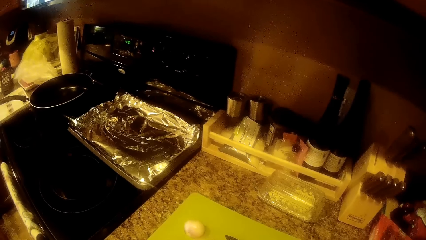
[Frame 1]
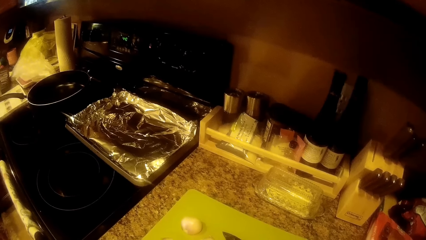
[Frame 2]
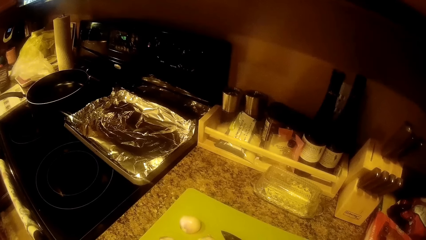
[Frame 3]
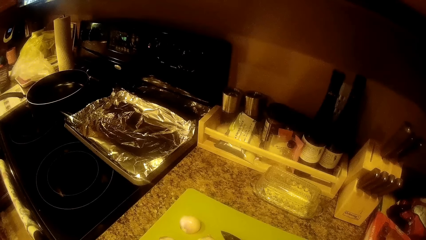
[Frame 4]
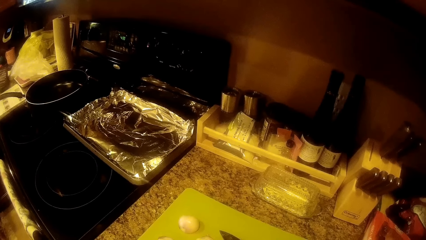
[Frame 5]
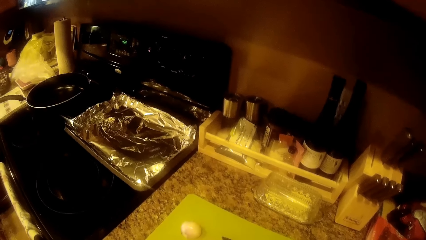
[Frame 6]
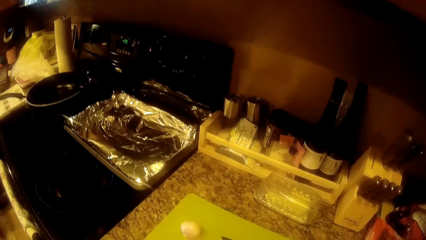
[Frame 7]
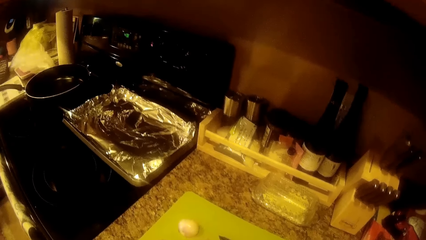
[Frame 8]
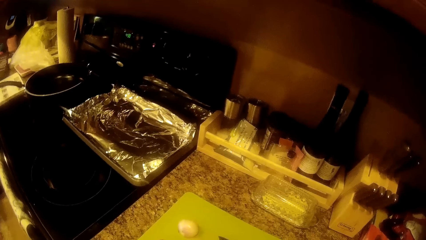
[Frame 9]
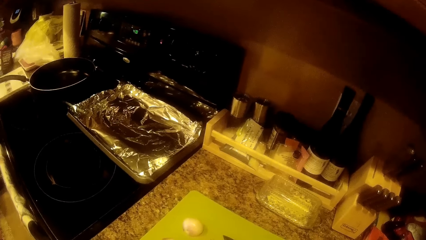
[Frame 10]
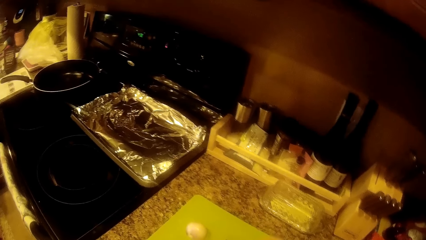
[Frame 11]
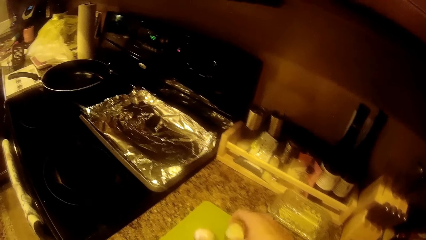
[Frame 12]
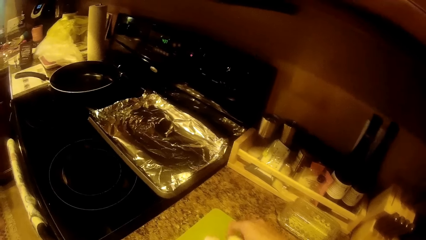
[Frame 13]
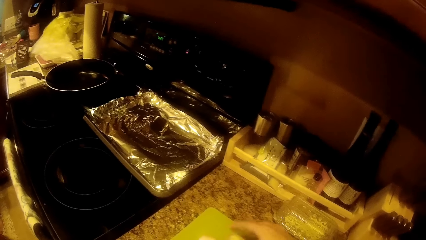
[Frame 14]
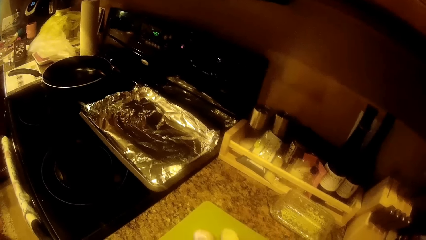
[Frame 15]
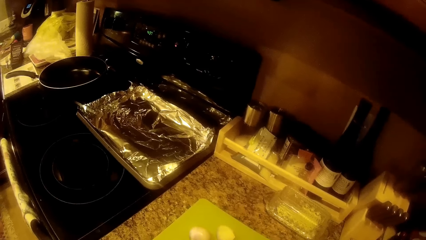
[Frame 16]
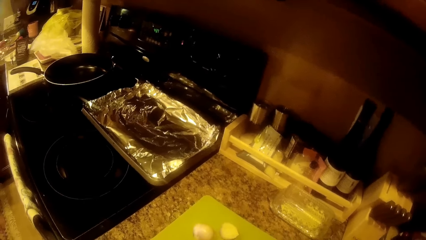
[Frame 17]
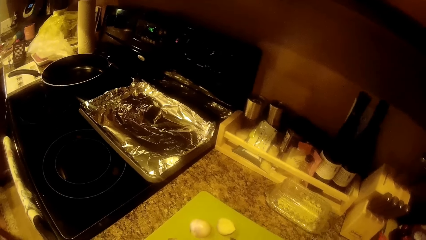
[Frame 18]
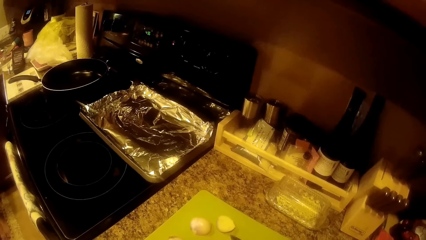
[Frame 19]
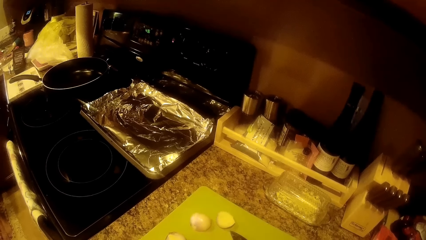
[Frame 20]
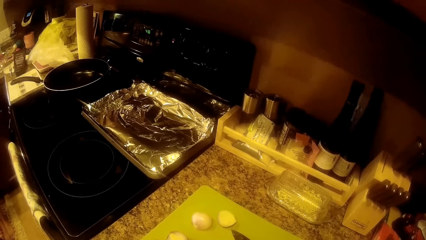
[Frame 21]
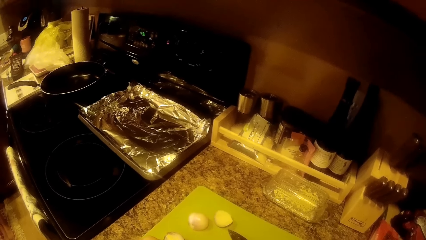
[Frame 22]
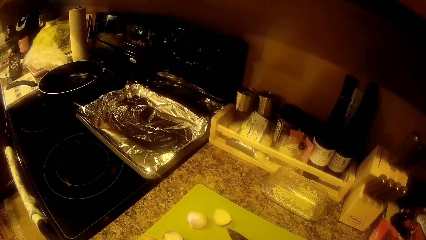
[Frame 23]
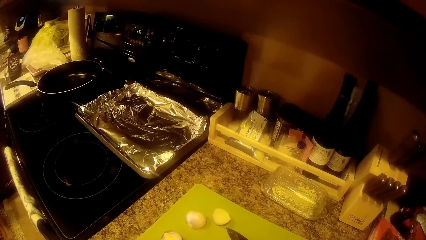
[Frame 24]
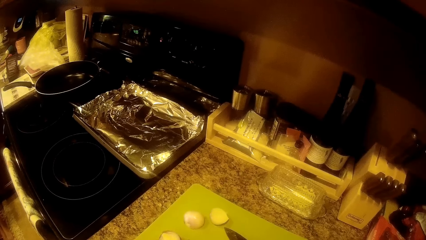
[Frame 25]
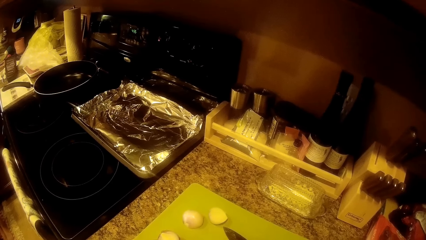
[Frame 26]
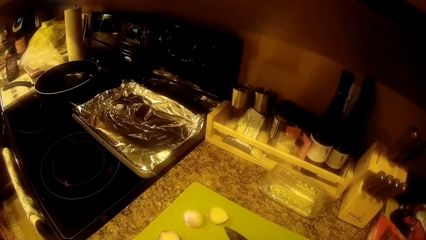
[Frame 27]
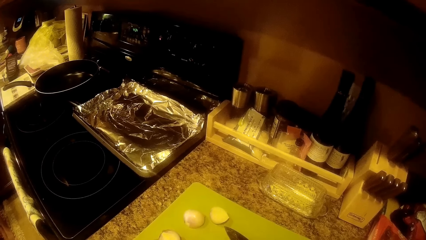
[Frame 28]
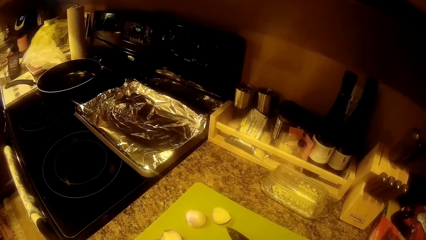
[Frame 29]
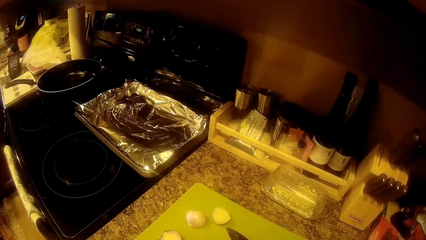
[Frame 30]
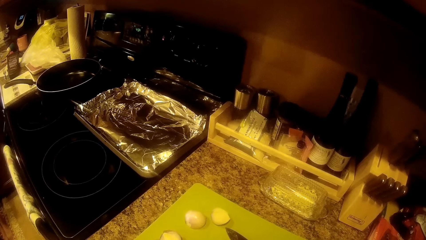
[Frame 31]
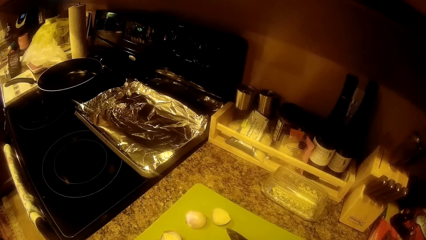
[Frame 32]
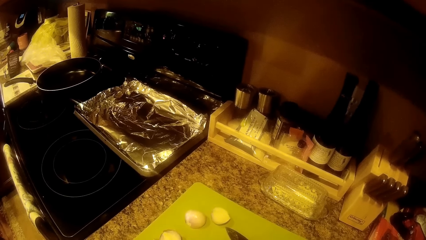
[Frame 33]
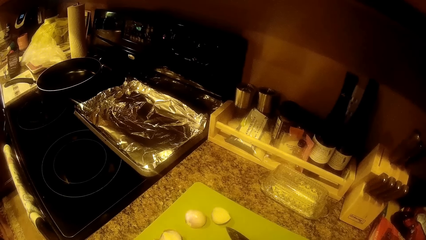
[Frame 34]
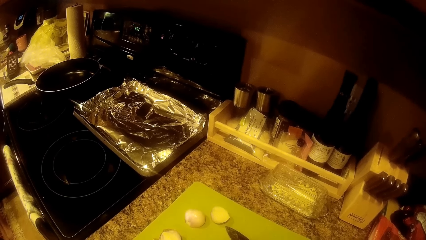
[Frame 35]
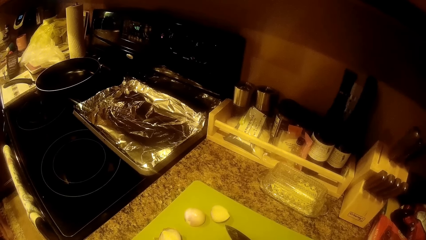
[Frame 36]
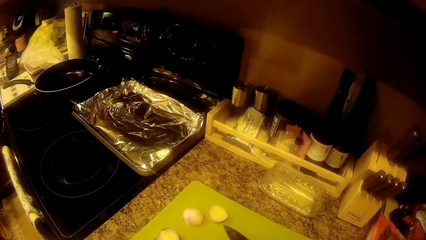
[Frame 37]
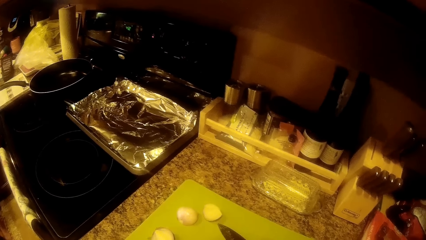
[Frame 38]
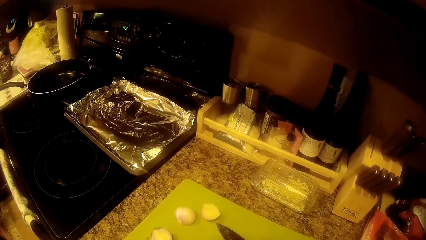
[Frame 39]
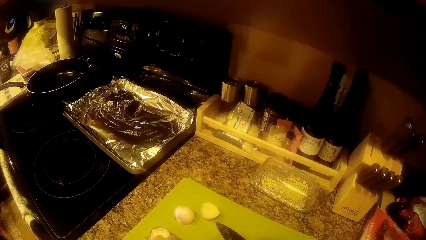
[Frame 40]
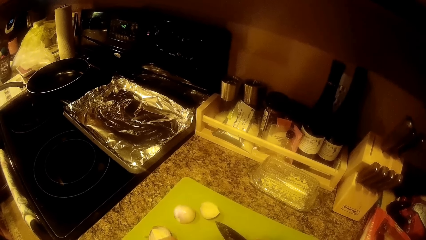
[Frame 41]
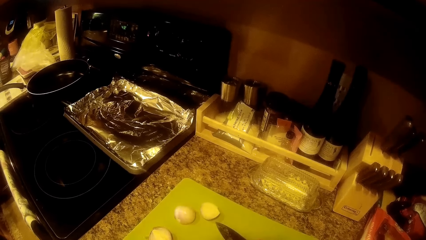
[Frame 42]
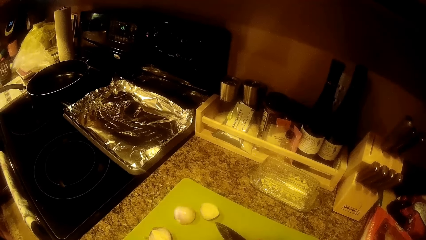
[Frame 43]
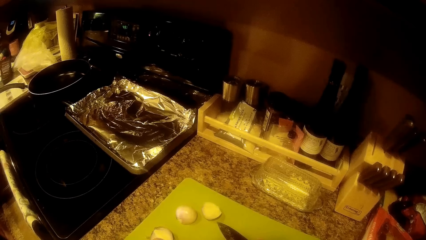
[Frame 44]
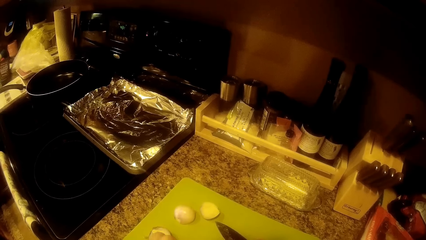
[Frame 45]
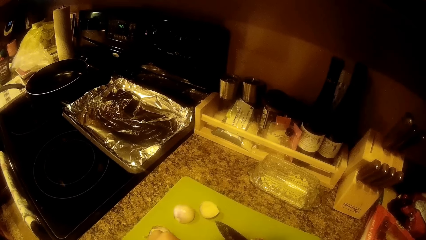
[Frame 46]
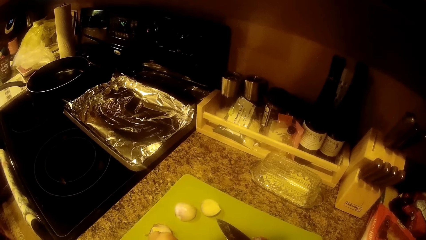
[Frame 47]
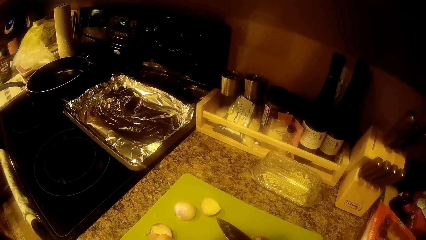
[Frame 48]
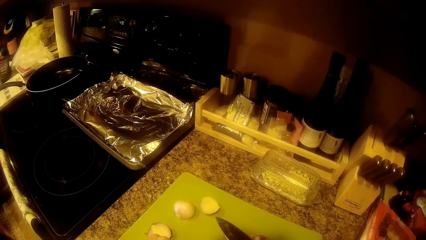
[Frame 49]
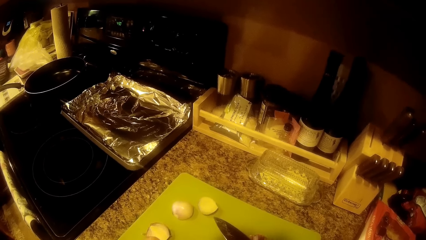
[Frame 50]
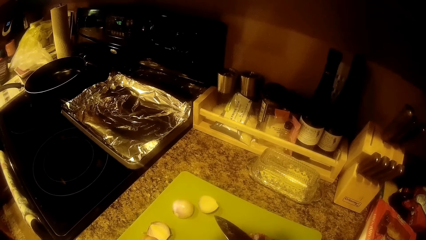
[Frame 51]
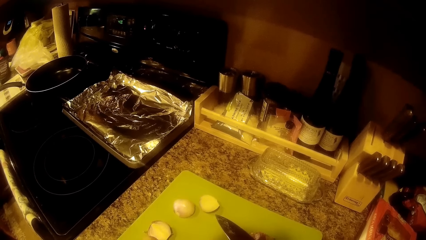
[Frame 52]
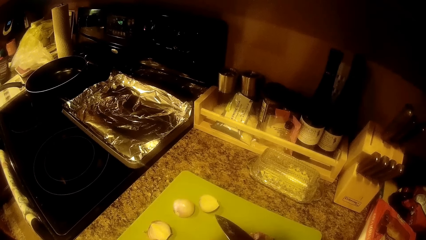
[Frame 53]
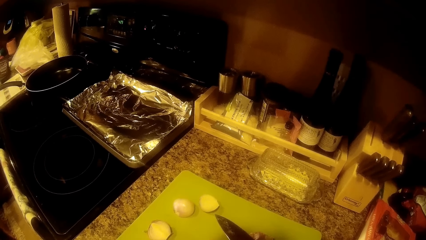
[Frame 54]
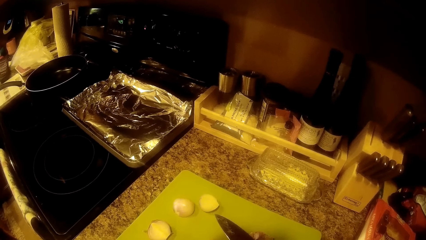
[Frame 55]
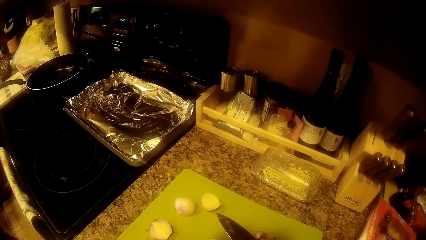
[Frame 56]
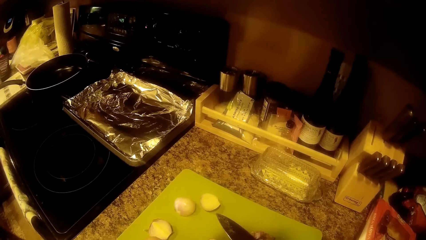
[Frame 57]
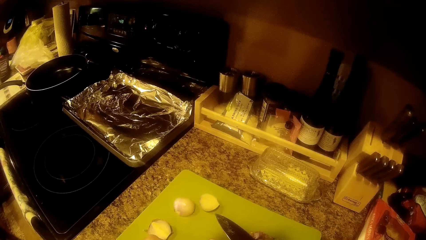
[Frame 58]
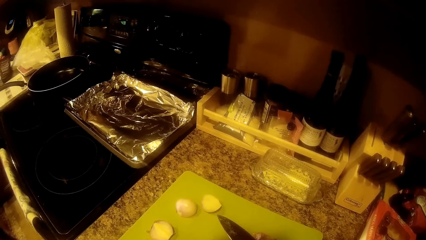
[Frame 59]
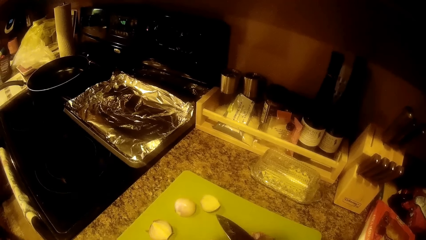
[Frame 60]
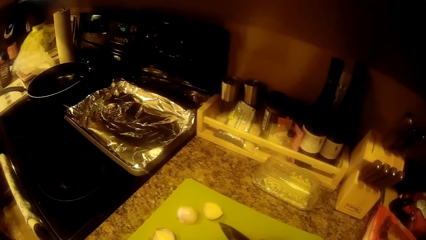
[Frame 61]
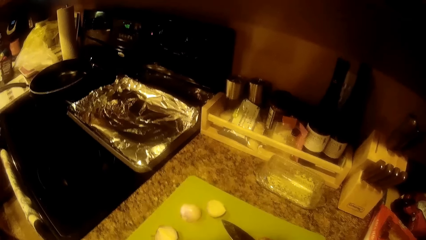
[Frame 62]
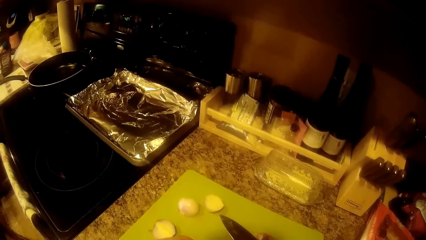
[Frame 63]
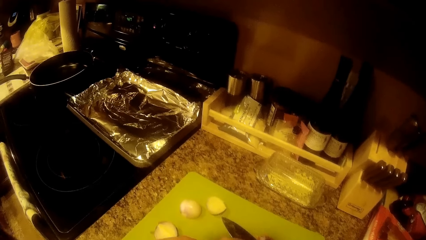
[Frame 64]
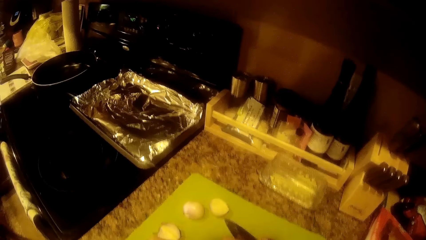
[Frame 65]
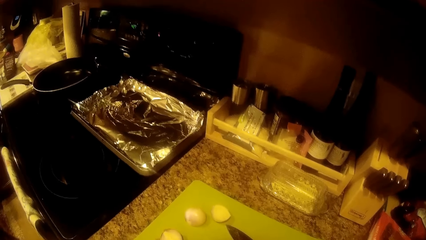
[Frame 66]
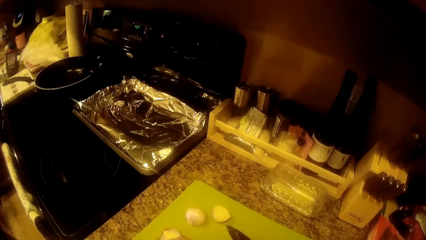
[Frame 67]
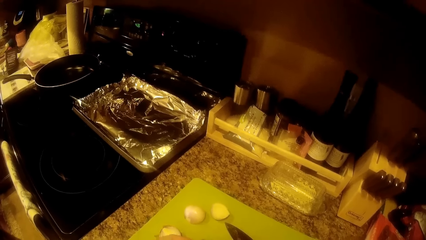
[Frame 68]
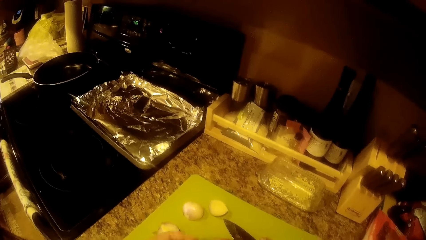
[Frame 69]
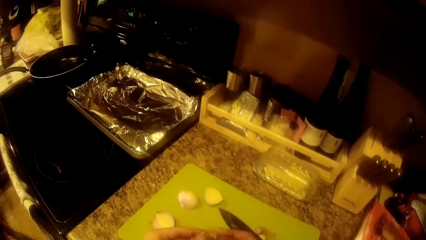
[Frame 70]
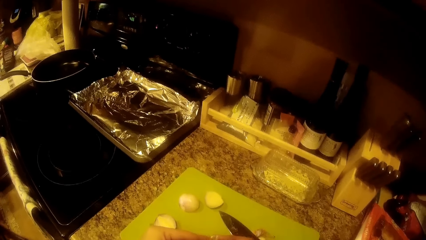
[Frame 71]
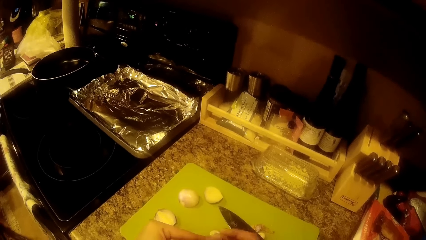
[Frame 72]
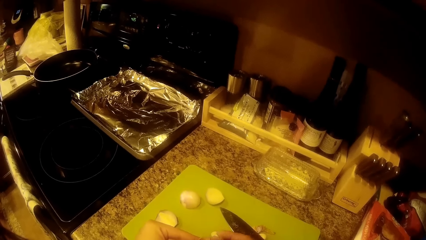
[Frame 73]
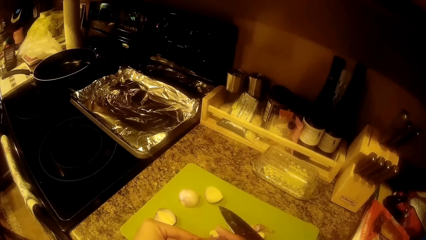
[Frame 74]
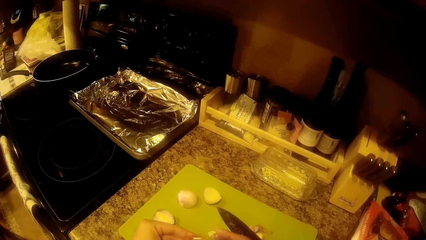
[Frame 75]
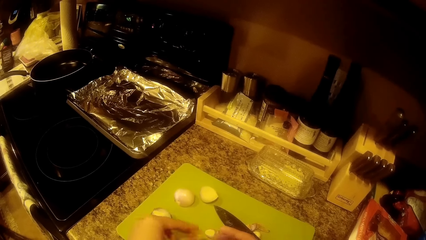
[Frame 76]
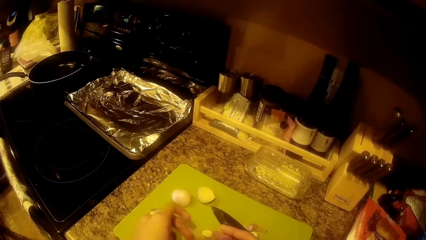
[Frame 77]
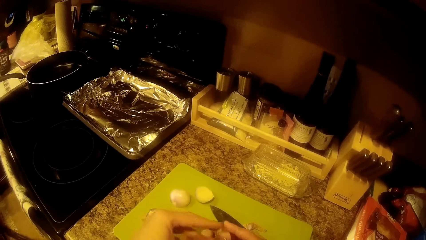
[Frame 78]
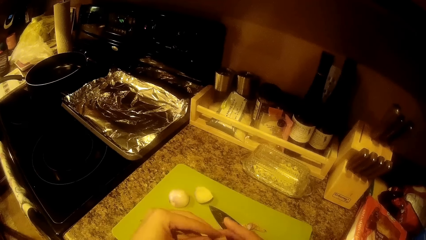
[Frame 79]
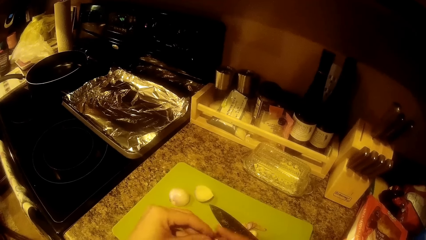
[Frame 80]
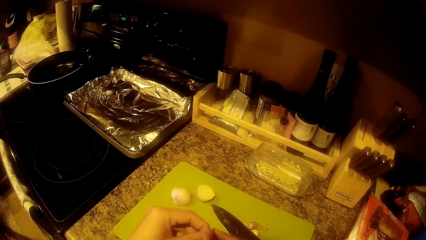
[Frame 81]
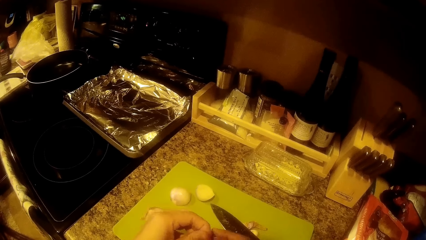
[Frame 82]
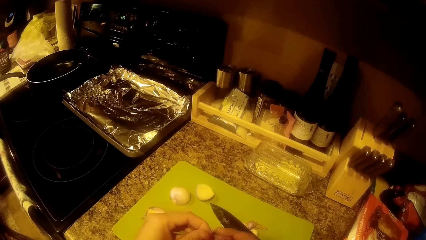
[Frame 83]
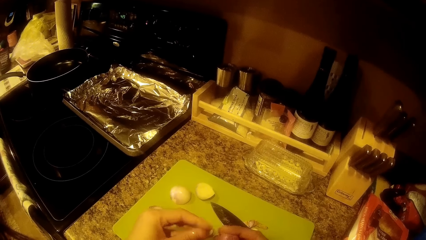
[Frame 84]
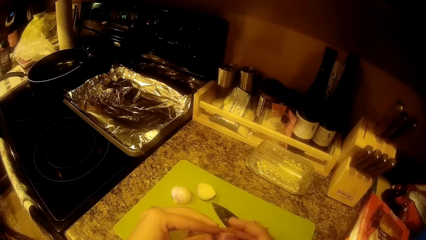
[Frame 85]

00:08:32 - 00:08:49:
The camera wearer drops an onion on the chopping board with her right hand. She peels the onion with her hands.
